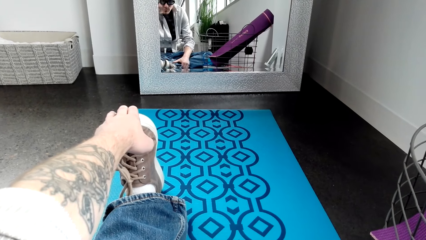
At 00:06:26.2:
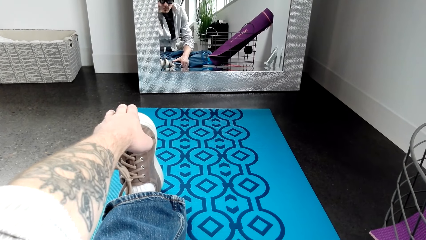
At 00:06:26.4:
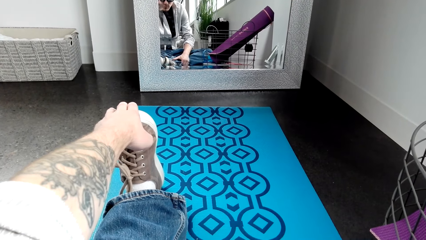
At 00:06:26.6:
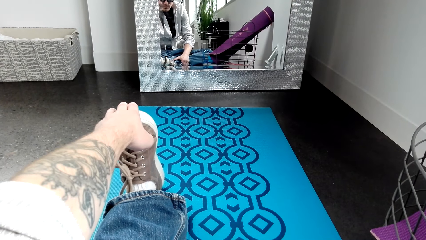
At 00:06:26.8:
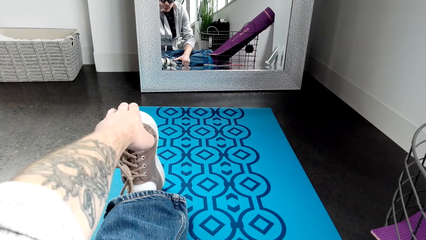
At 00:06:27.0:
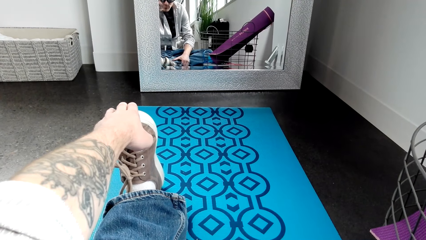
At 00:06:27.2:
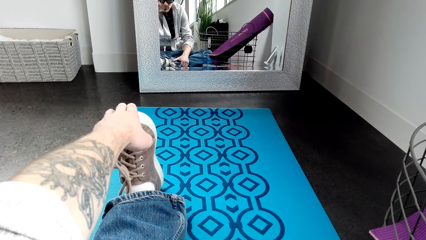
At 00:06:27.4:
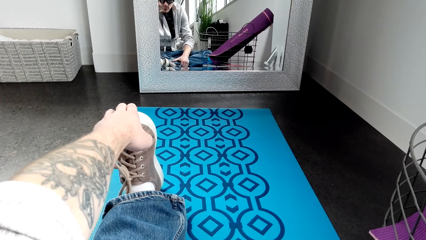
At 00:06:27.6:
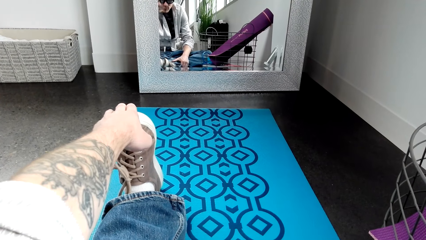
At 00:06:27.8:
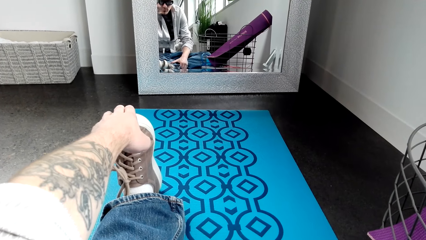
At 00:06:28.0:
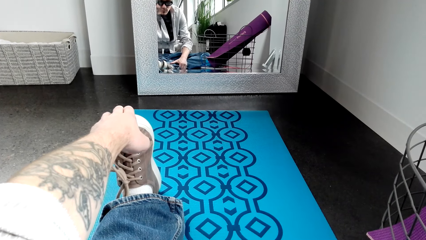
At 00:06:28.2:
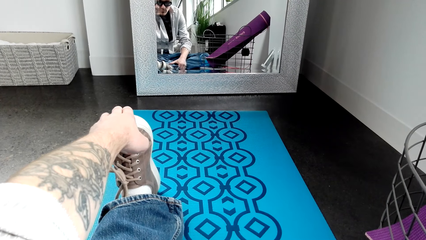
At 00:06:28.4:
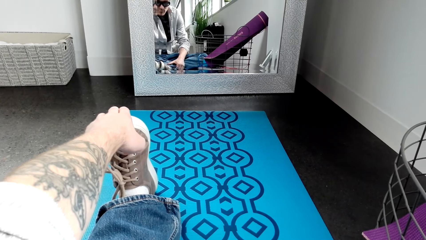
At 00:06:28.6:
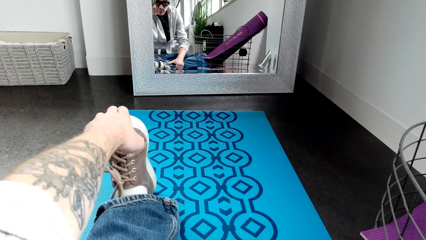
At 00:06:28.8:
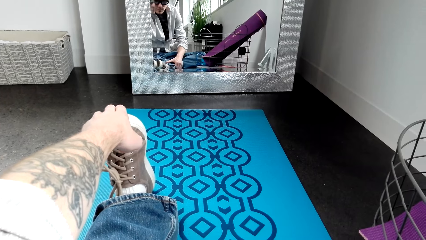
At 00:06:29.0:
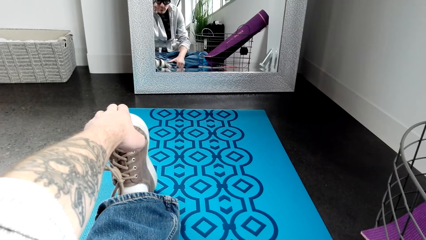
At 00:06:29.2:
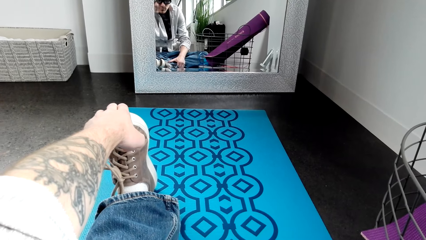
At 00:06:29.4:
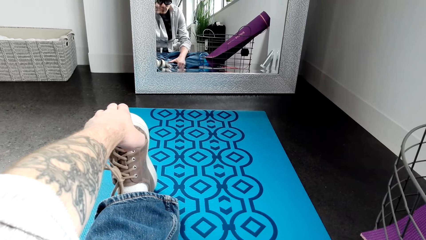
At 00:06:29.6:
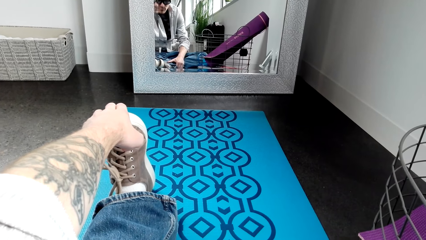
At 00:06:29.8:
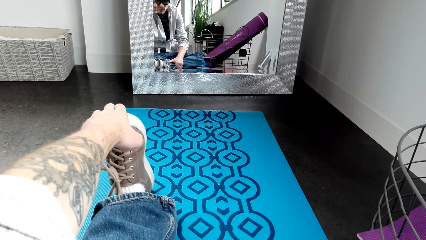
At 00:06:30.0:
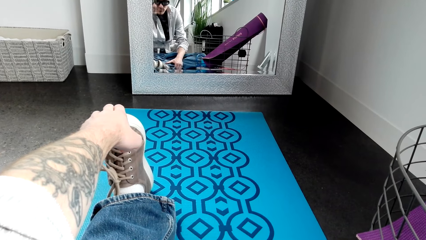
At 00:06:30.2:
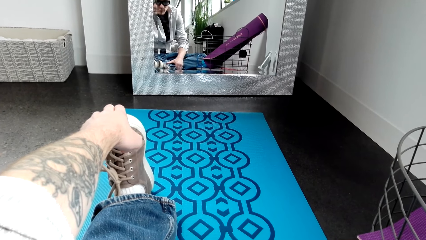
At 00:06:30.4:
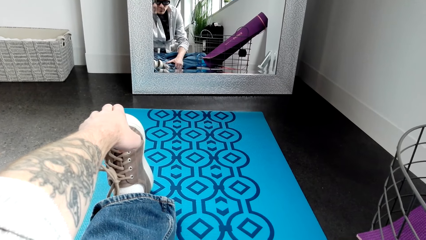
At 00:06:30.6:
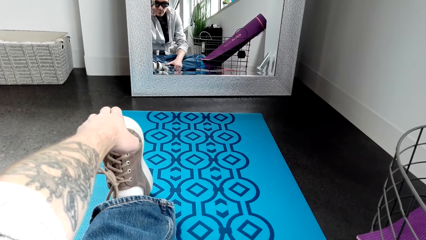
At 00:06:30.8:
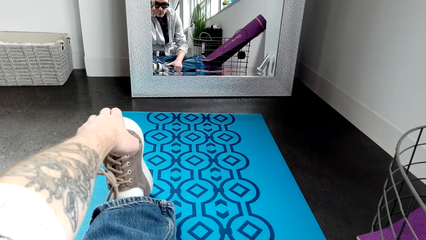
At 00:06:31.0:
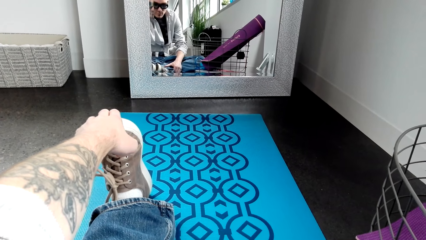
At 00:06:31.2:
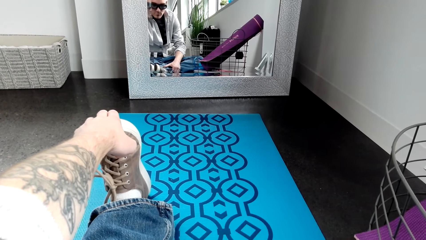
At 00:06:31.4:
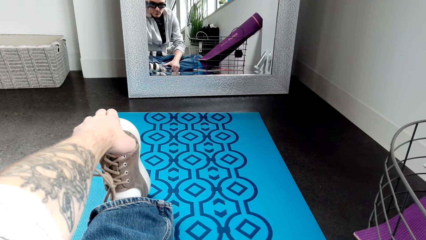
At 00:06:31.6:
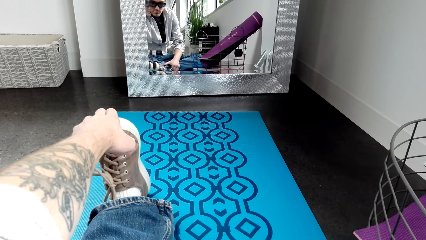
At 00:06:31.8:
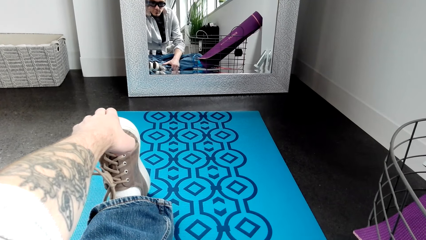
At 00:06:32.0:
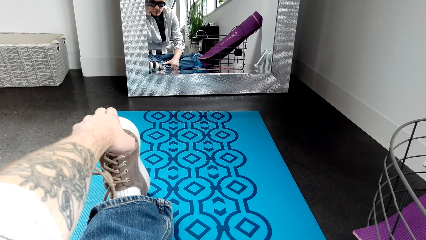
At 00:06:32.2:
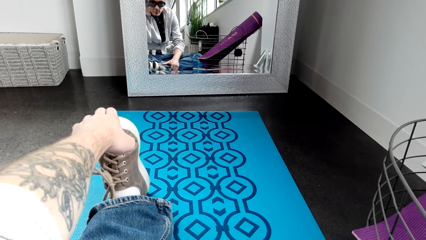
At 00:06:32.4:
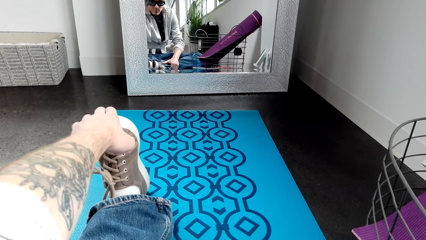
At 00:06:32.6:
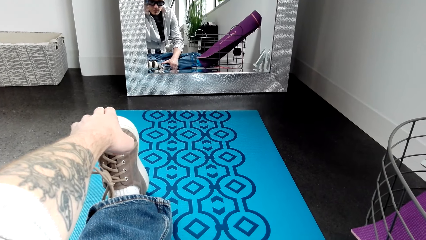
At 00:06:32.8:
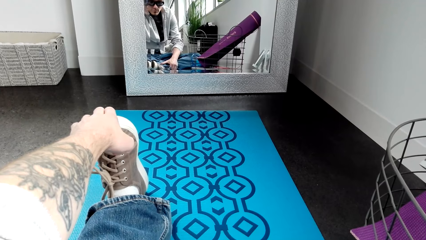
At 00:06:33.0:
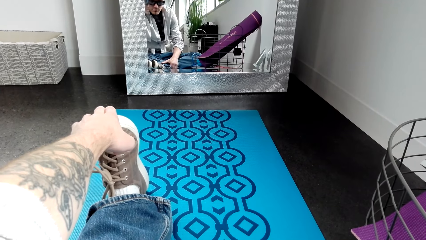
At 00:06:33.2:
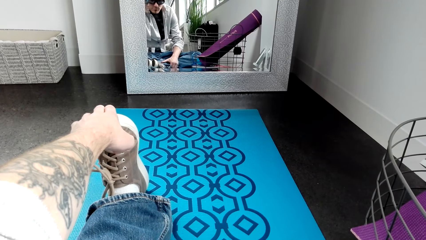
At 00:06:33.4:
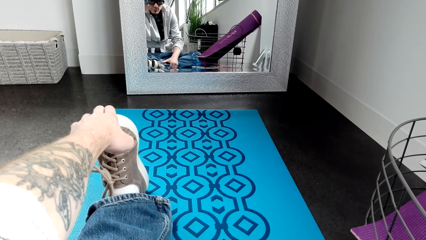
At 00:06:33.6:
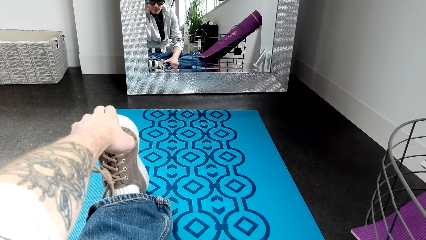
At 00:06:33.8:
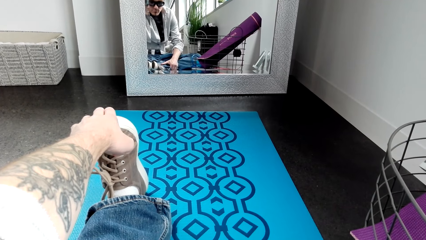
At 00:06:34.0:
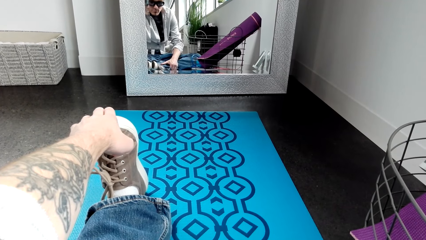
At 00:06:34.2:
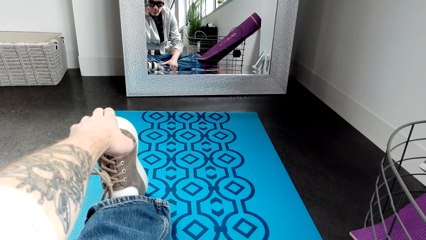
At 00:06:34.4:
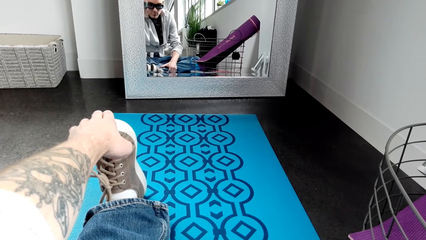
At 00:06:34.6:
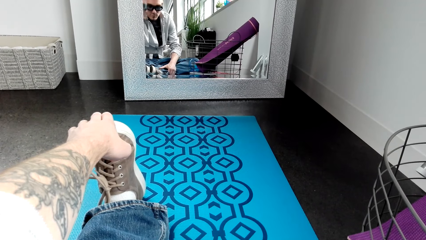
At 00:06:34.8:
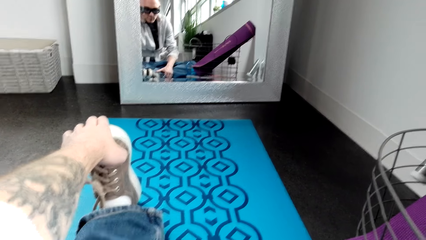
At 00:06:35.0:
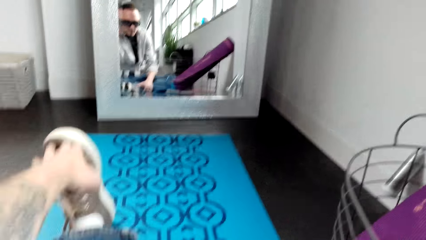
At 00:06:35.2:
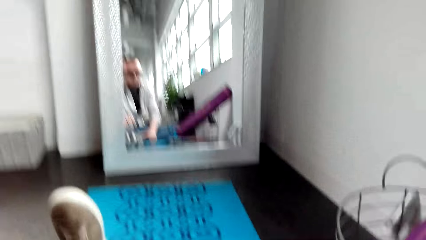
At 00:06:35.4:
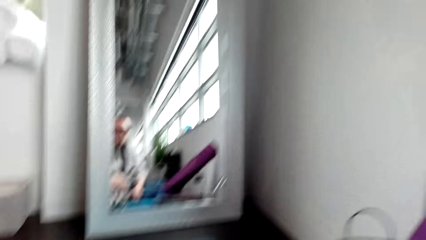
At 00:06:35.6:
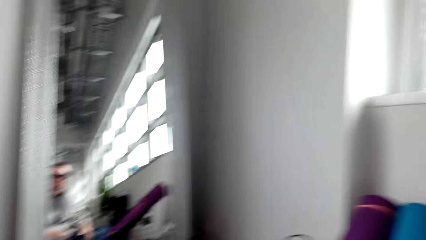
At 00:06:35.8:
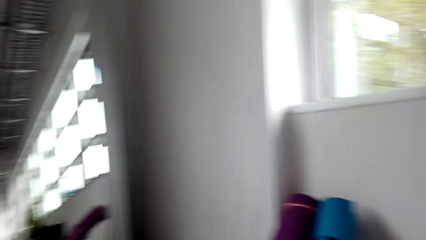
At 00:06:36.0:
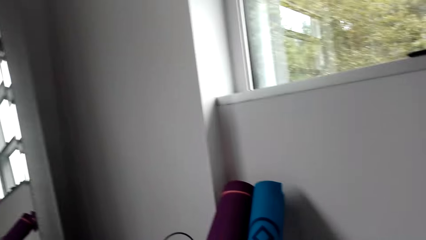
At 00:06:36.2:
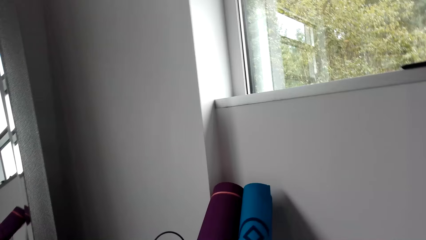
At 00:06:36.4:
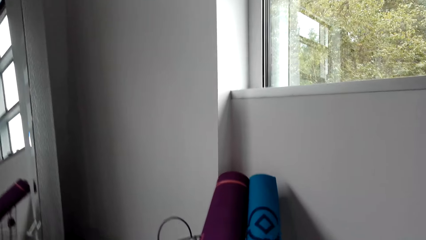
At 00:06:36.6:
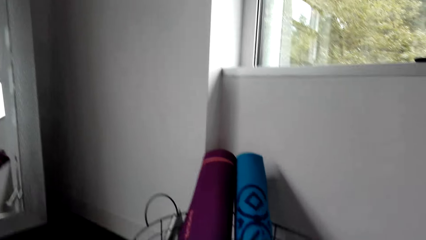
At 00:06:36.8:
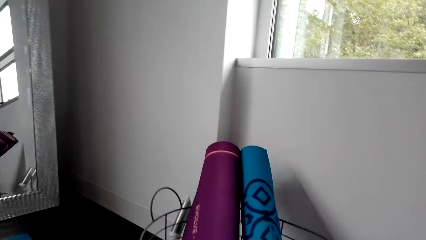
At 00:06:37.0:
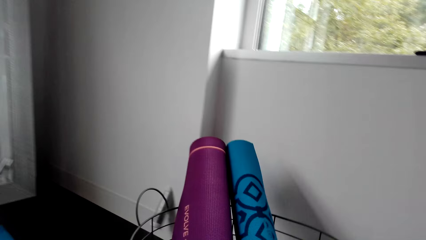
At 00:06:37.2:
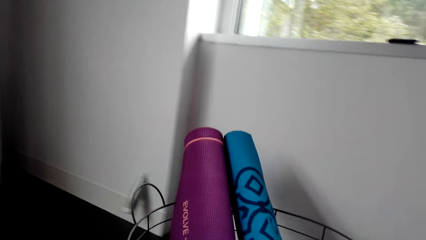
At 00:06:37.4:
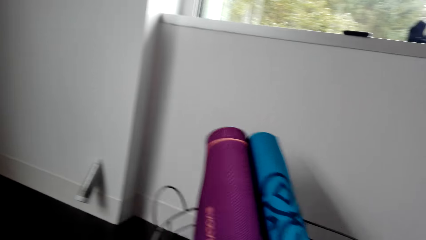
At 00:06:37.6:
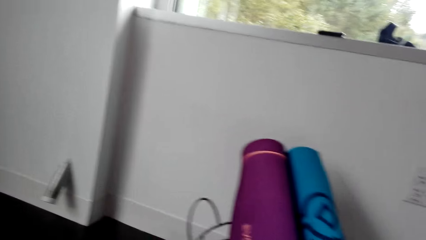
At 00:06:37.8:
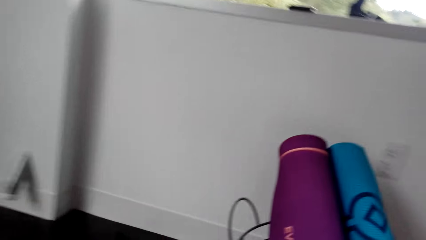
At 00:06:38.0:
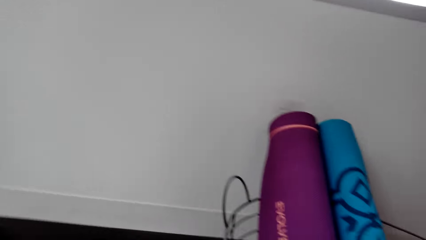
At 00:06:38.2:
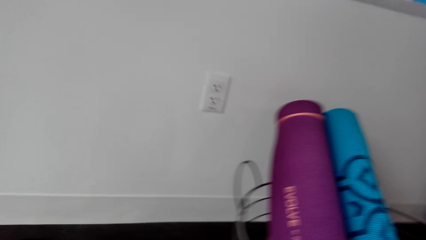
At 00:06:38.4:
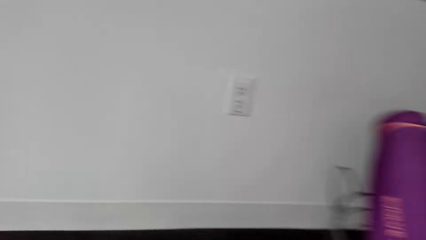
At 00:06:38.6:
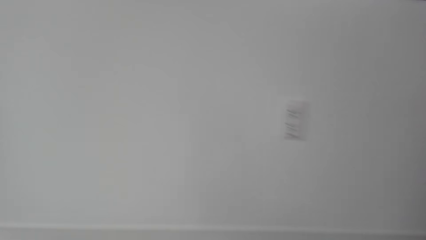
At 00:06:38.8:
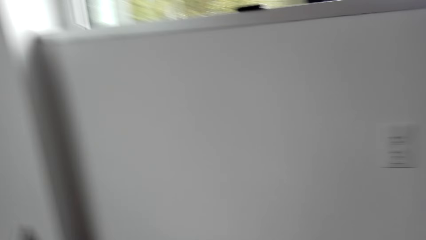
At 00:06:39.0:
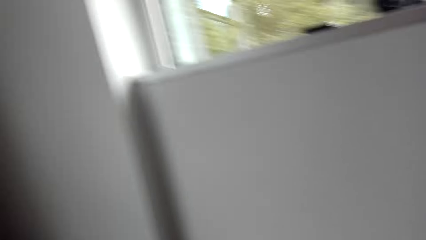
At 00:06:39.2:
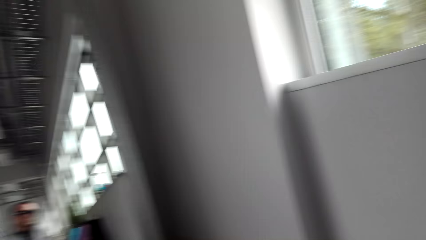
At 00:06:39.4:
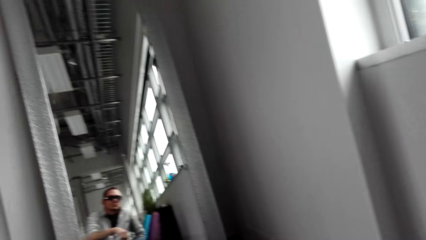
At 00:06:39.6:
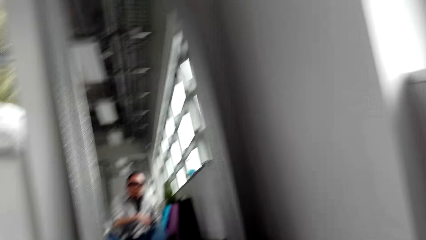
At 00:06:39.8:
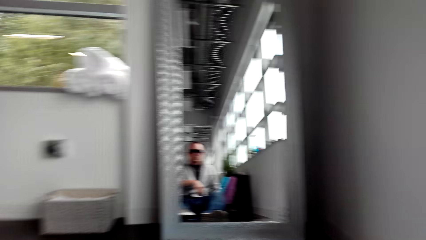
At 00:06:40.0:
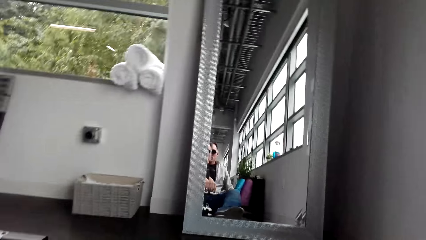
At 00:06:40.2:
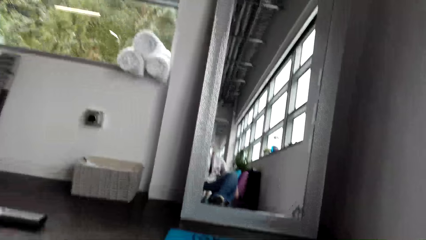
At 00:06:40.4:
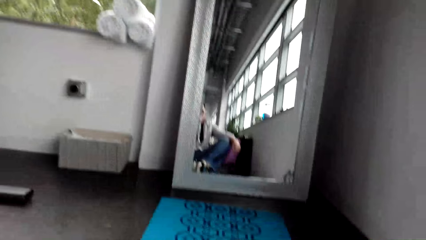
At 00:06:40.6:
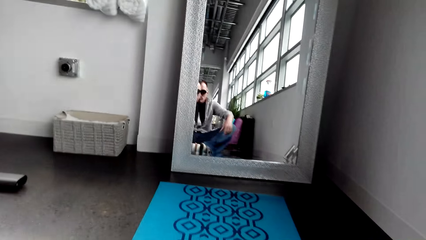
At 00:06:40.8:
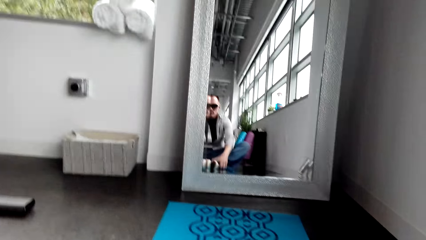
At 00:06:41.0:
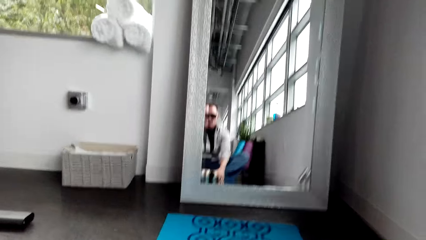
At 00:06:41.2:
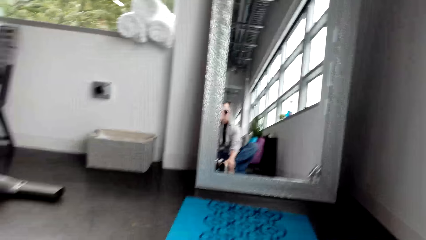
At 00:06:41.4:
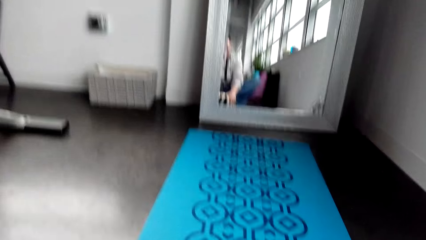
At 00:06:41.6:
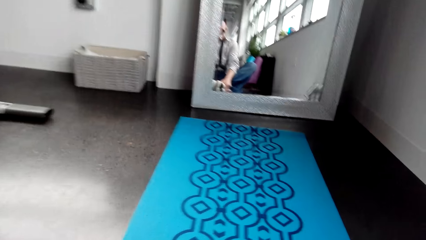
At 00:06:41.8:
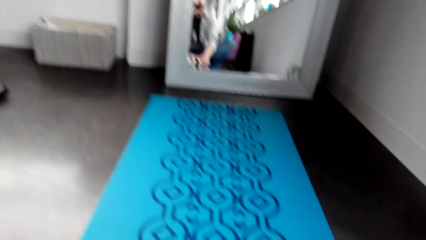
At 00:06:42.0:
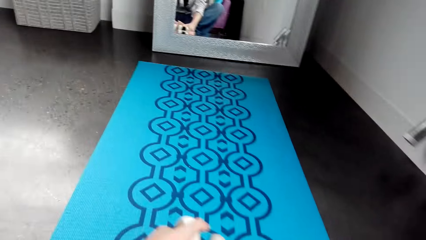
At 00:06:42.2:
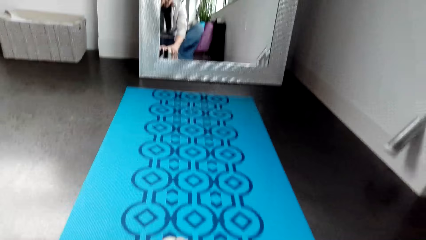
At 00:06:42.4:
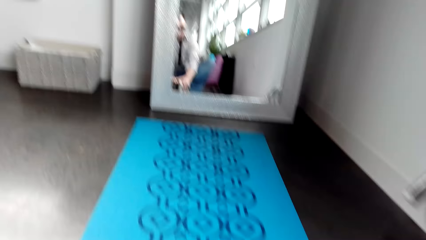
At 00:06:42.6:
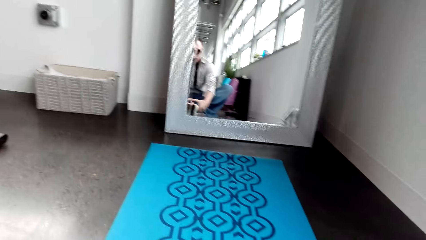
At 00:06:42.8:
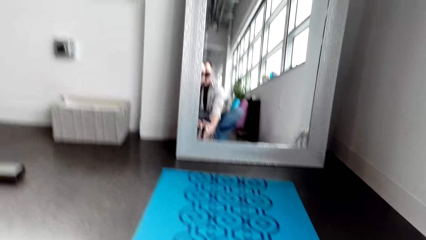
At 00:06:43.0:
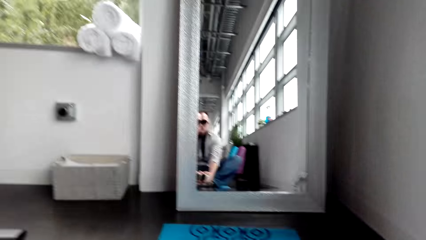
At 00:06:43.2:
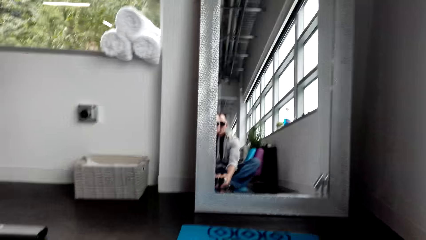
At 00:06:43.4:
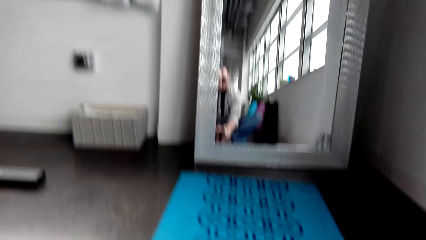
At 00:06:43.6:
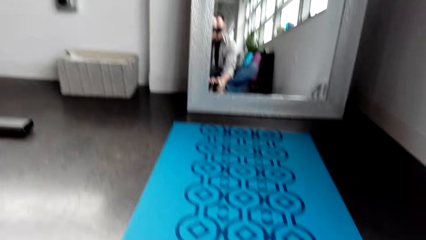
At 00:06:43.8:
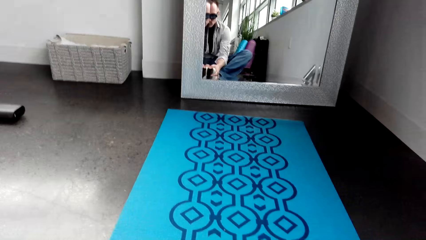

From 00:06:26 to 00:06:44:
The camera wearer looks around. They pull mats. They exercise.
